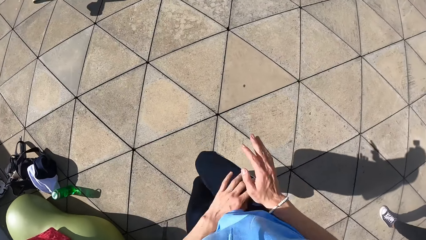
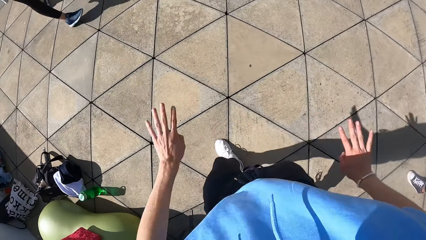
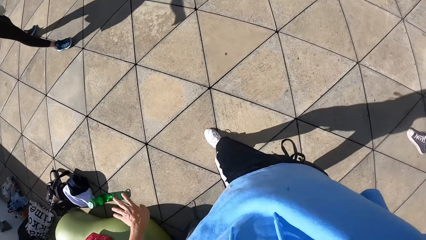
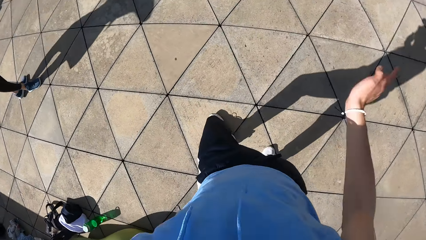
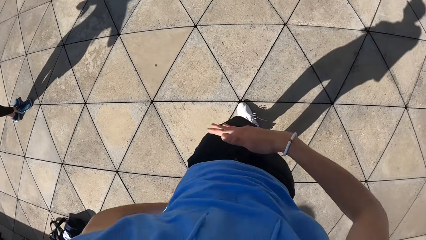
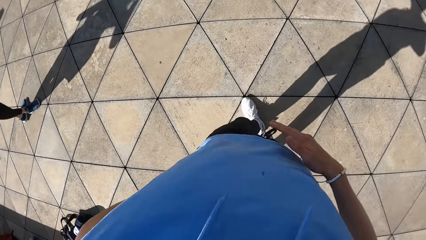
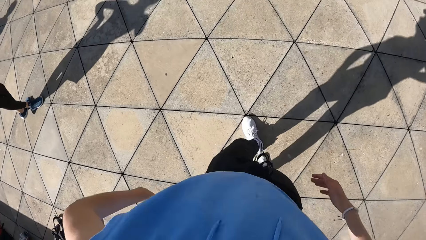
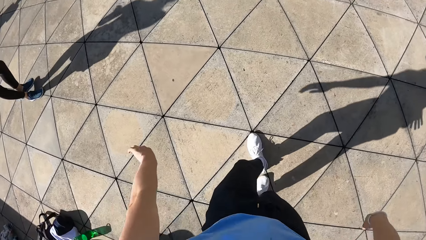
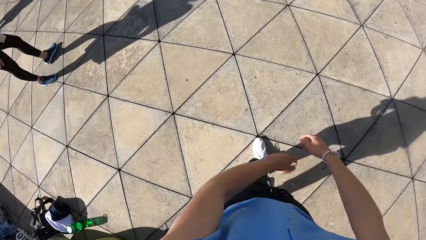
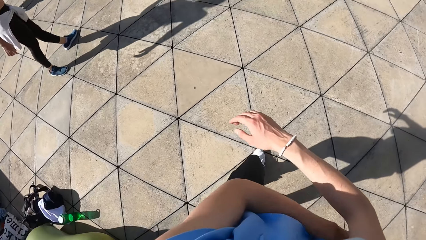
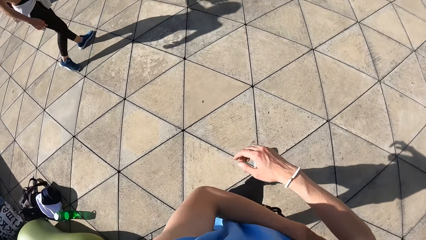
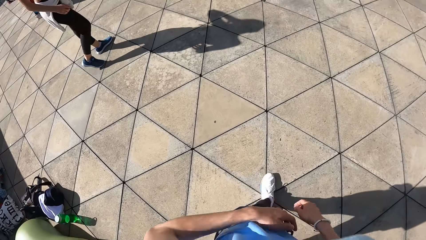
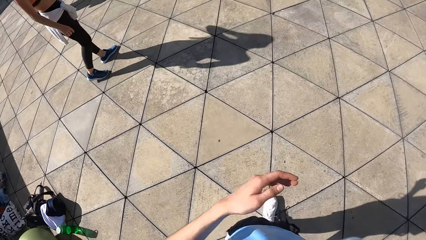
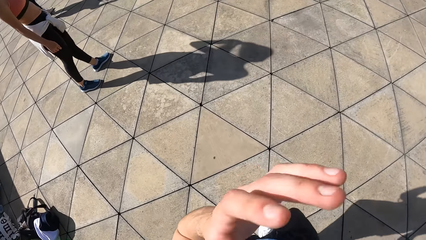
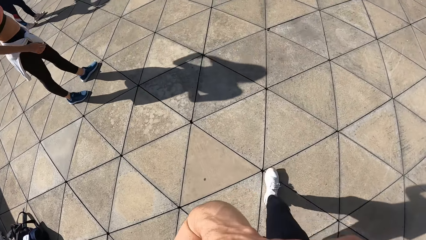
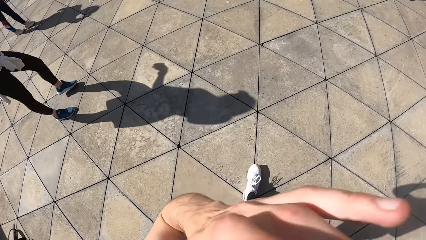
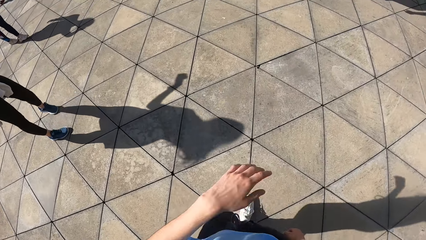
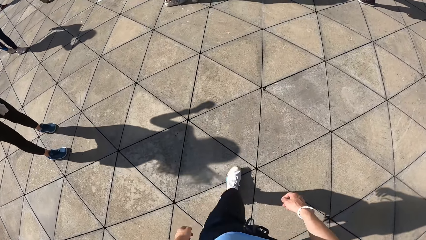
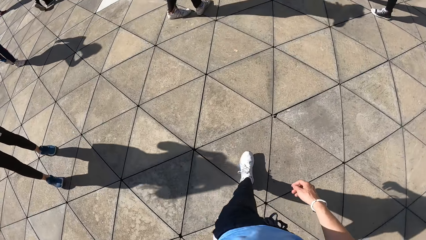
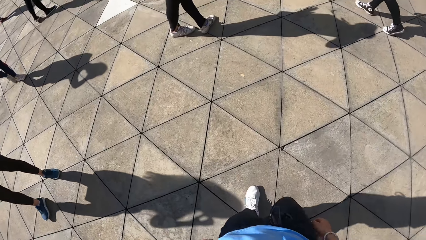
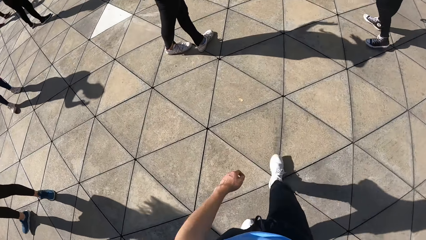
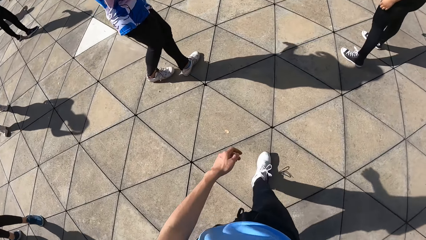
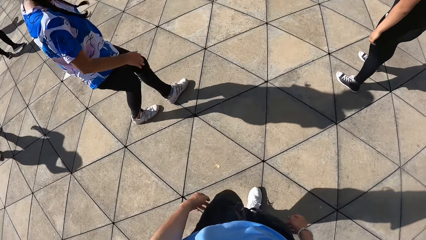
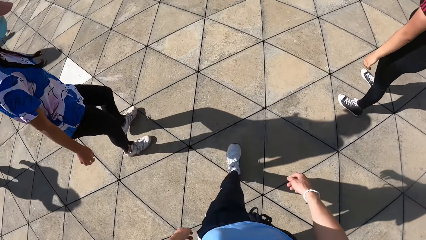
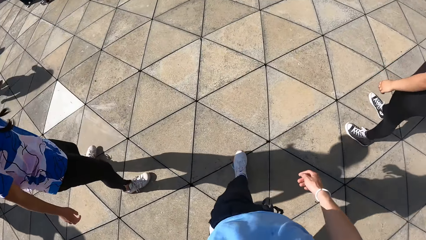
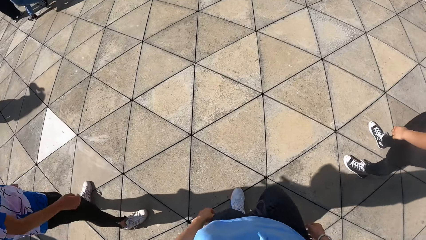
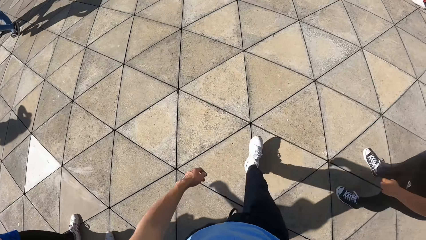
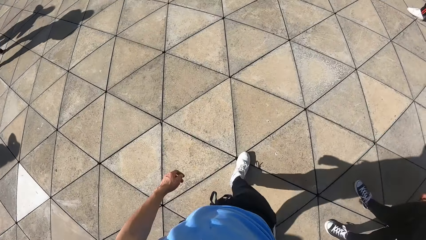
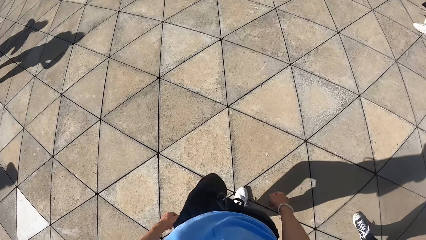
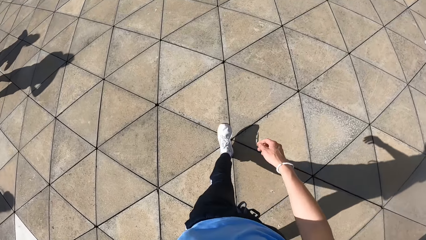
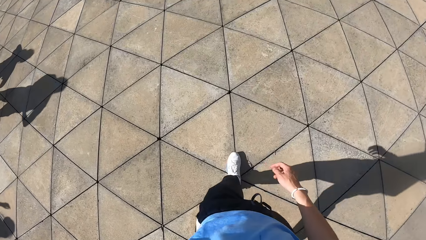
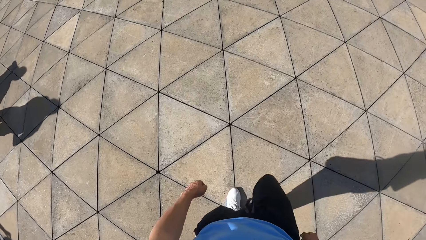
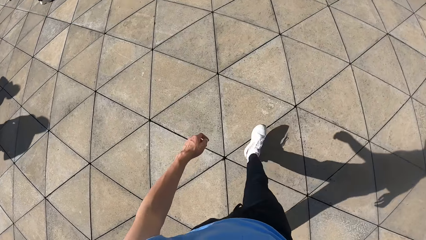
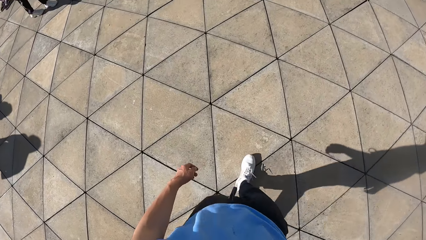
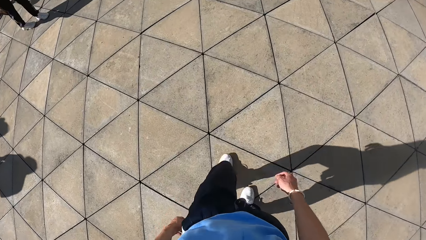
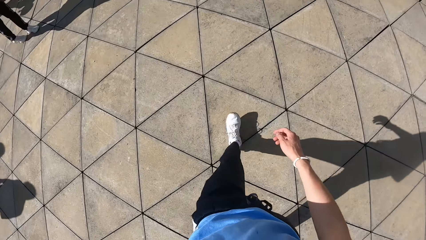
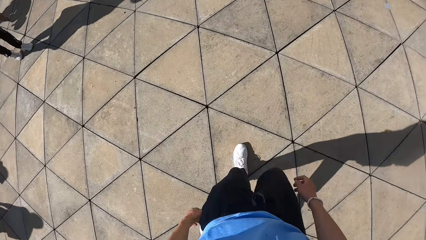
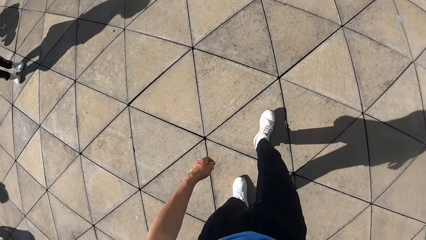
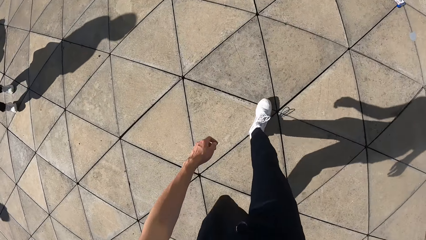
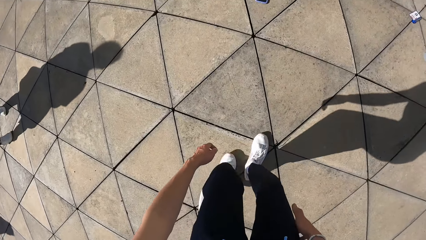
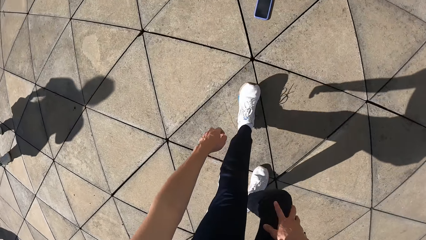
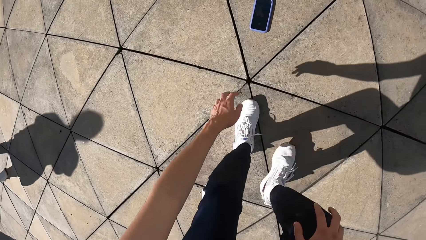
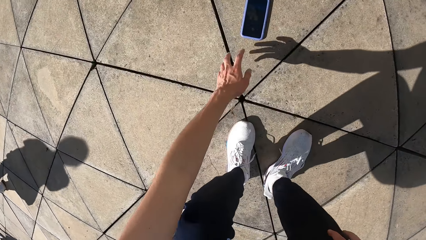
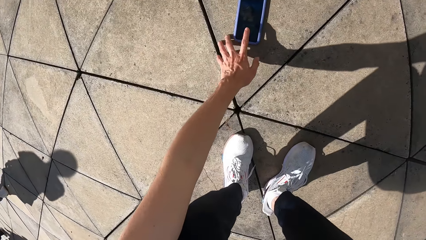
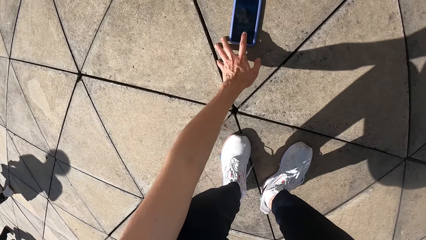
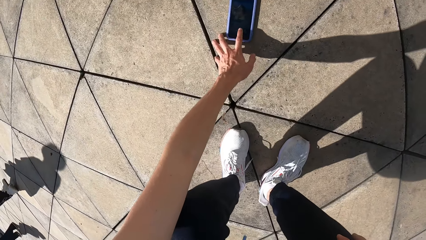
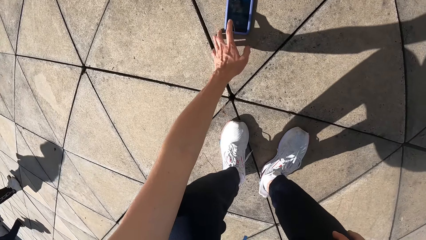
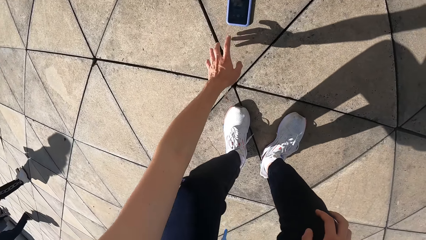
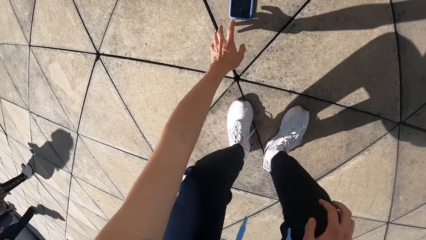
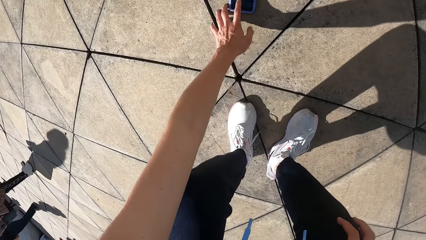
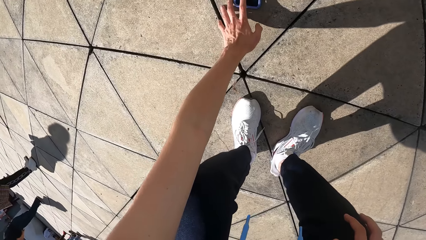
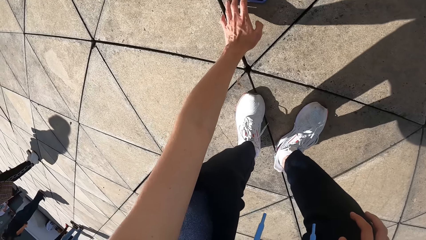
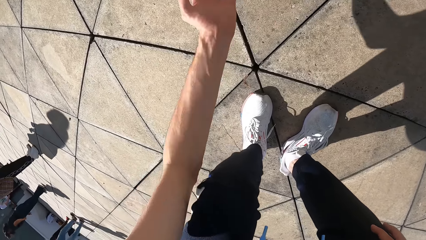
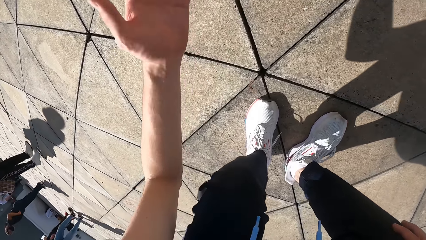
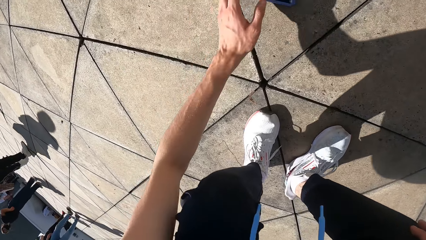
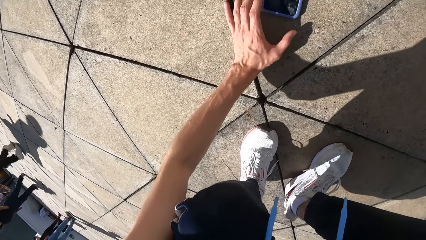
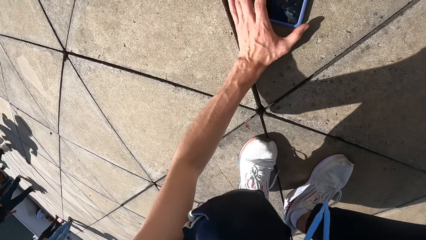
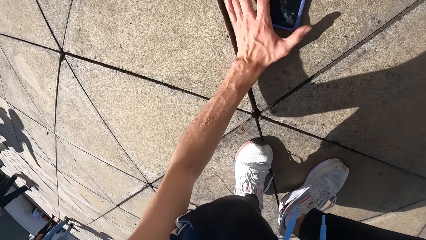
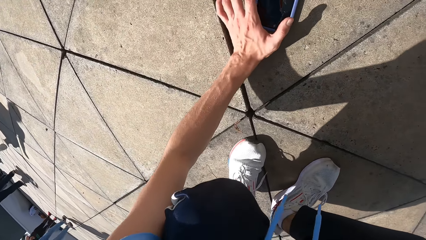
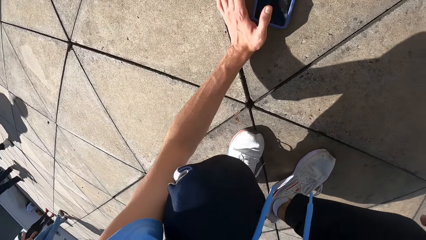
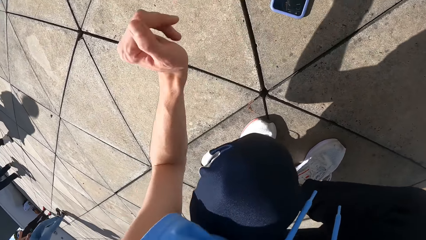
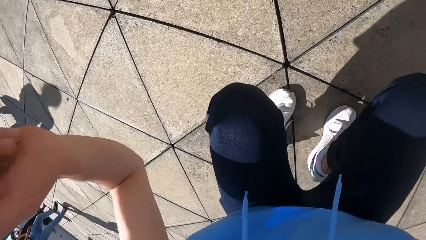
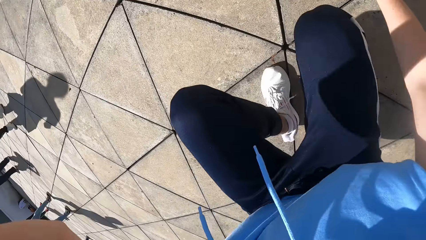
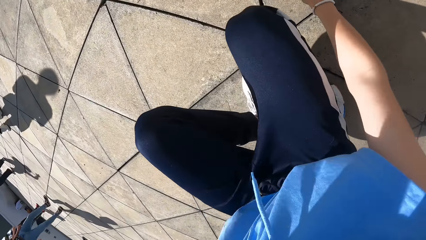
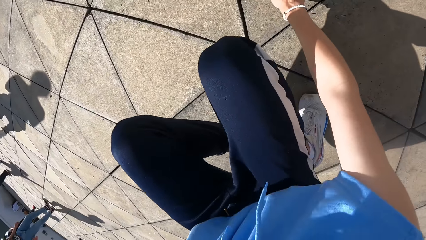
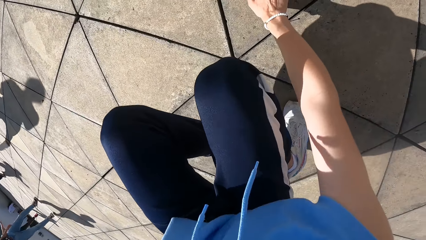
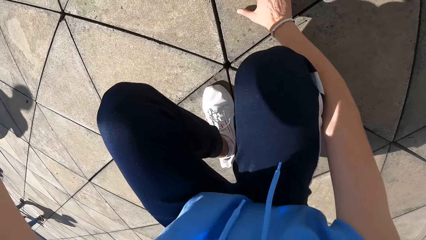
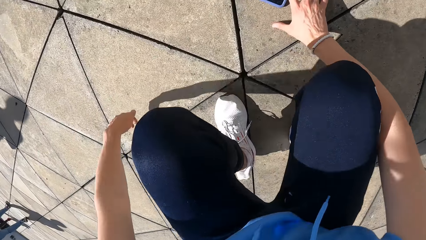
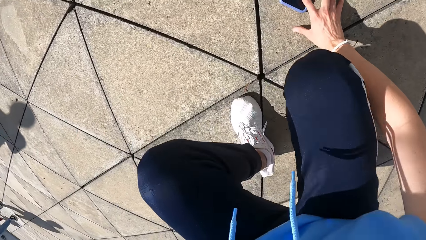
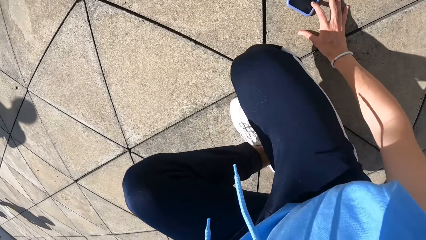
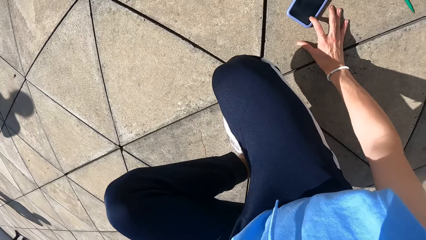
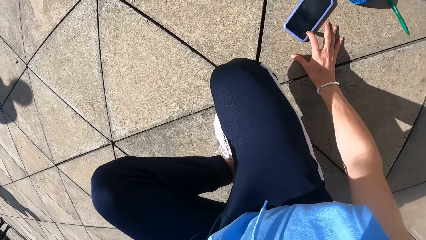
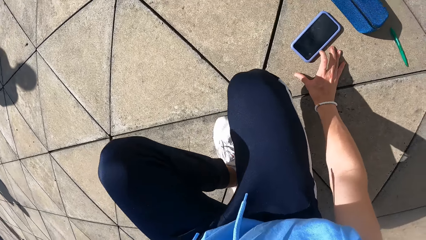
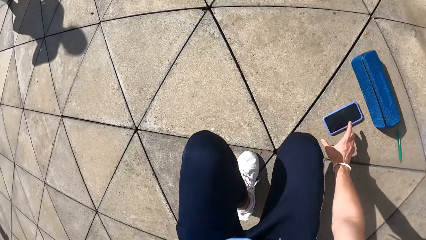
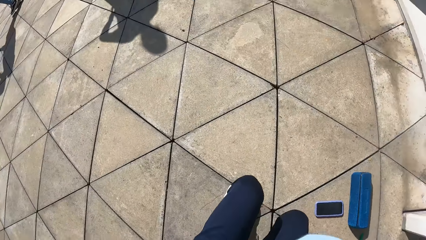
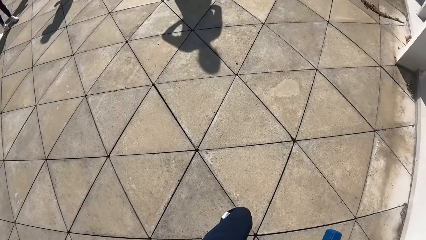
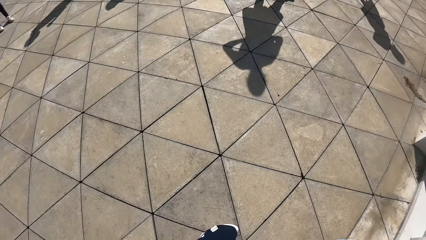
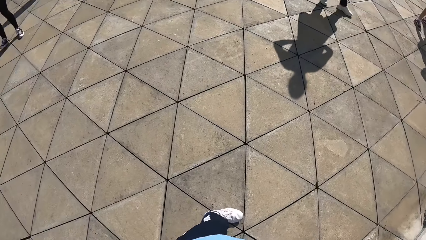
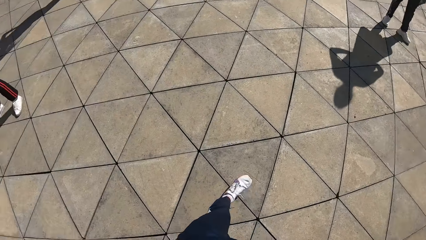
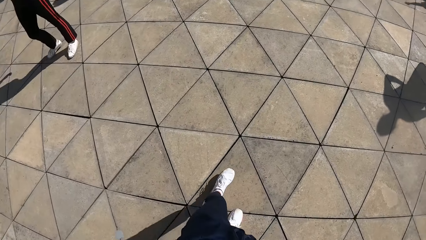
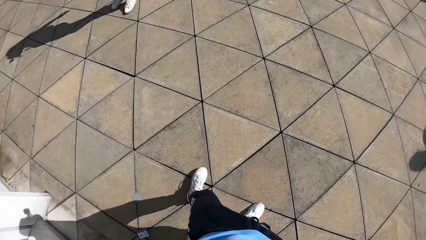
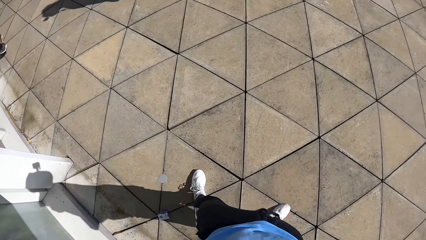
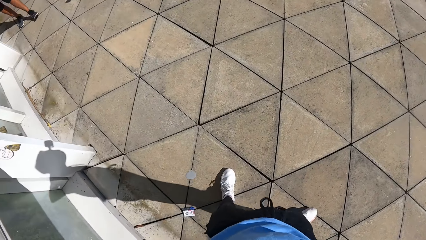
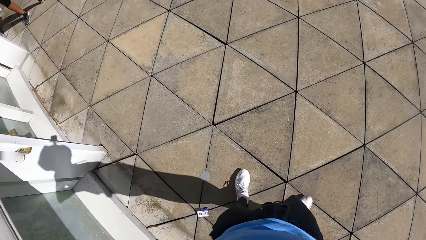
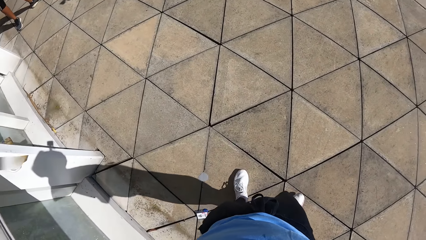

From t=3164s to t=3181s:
The camera wearer touches his face with his left hand. He walks on the slab. He moves towards a phone on the ground. He operates the phone on the ground with his left hand. He squats. He operates the phone on the ground with his right hand. He stands.
